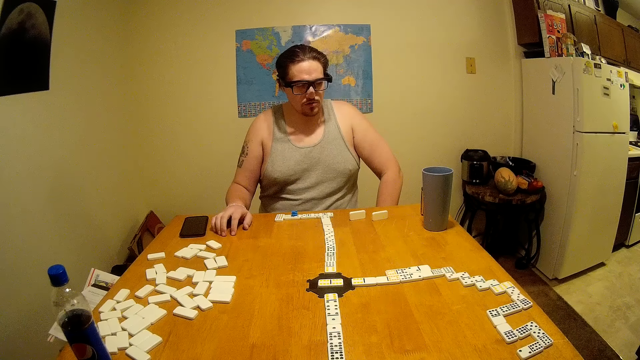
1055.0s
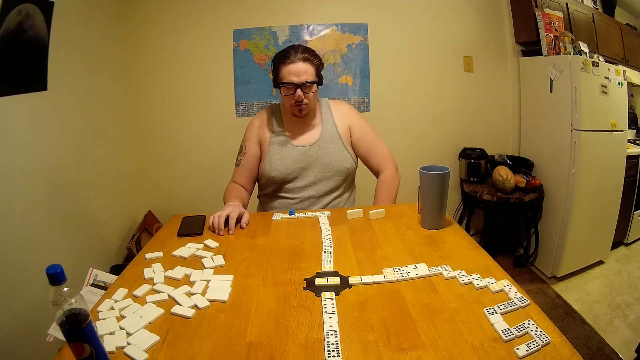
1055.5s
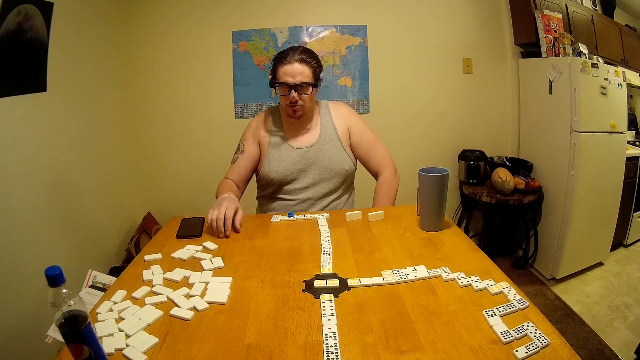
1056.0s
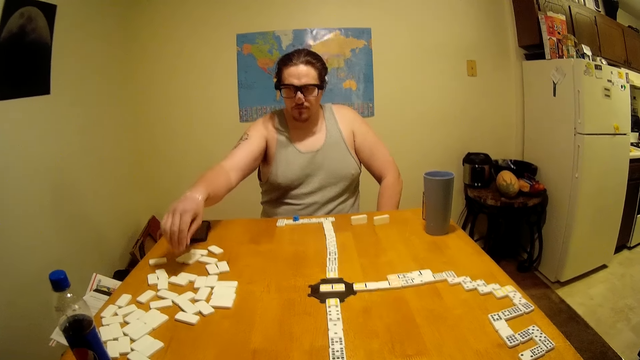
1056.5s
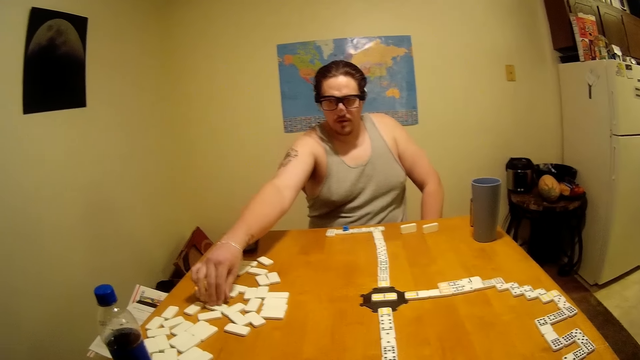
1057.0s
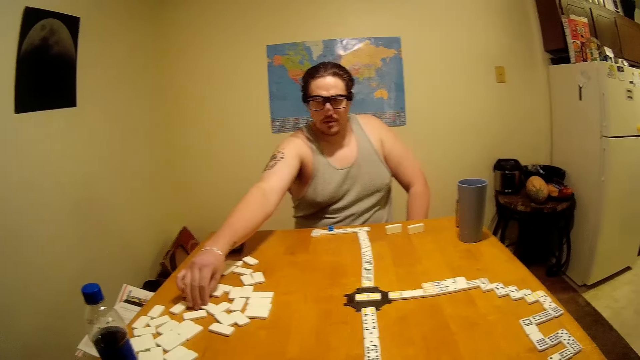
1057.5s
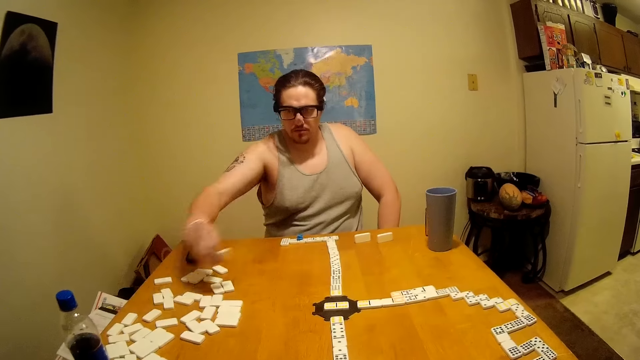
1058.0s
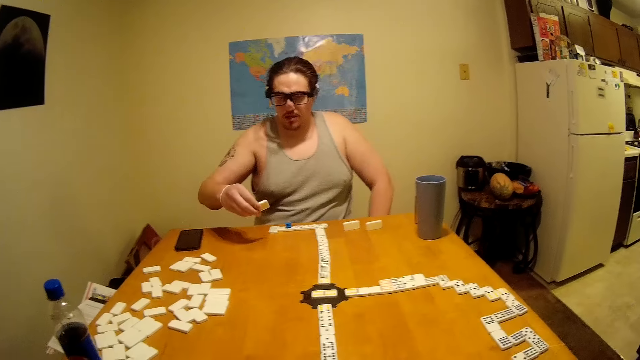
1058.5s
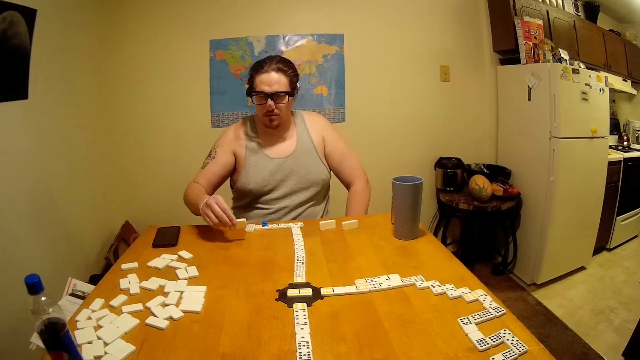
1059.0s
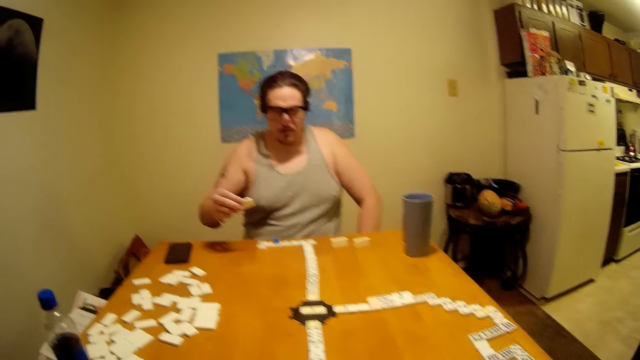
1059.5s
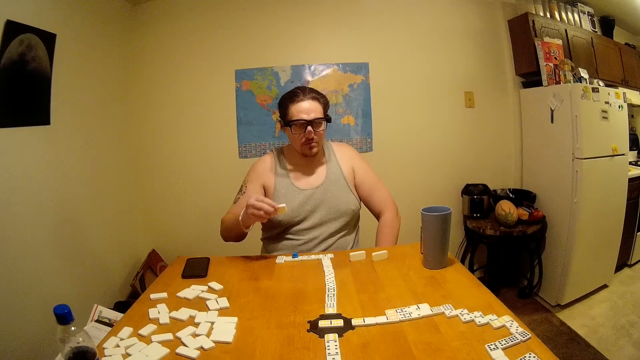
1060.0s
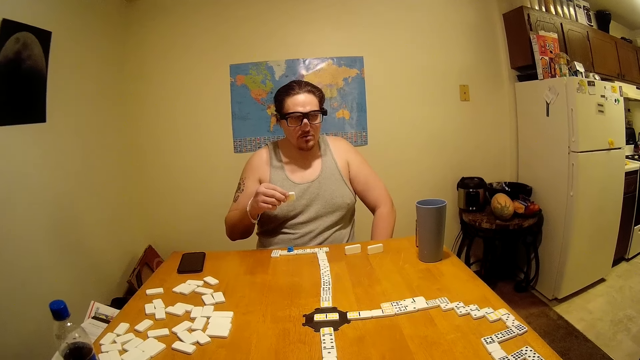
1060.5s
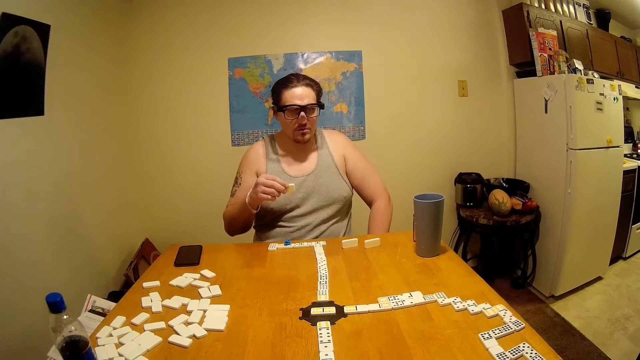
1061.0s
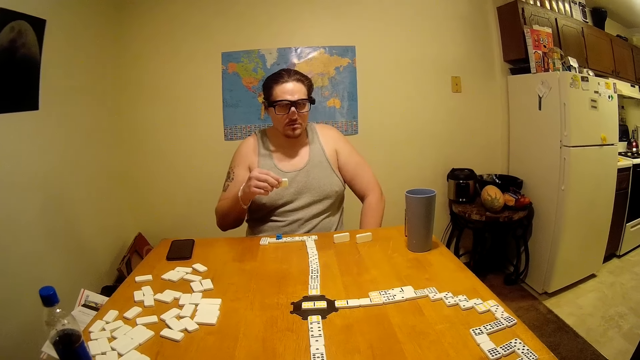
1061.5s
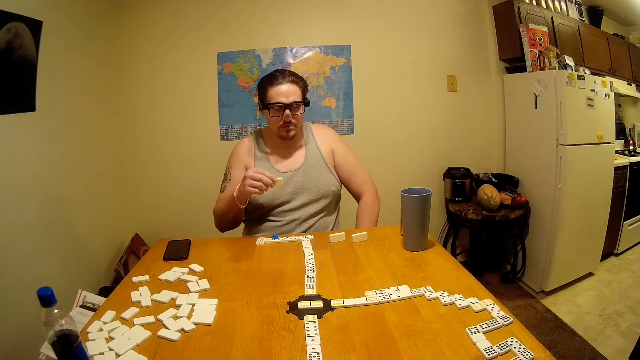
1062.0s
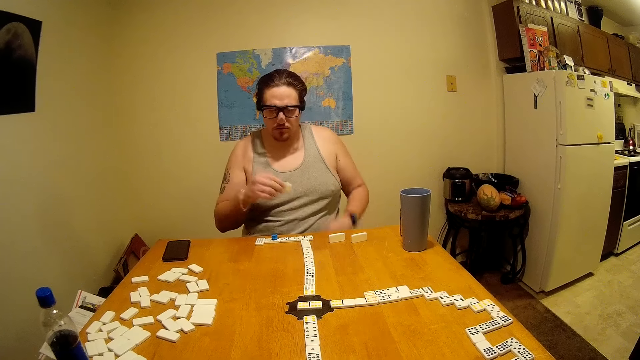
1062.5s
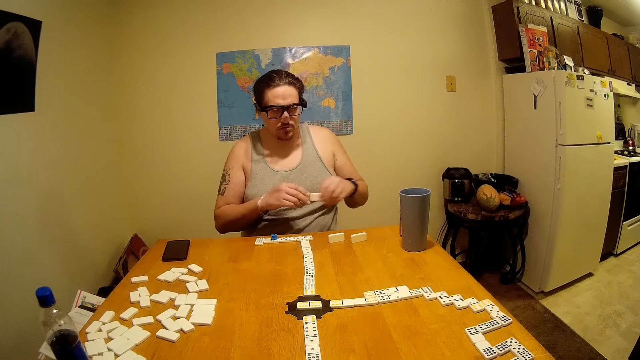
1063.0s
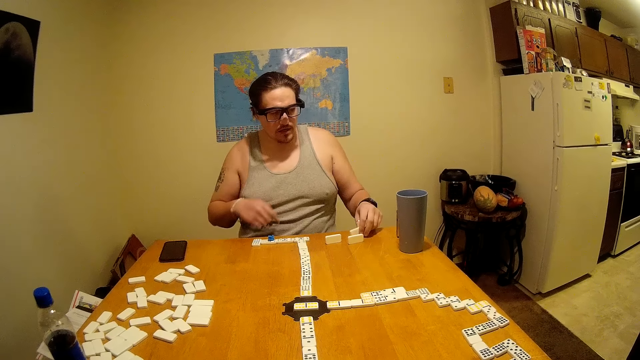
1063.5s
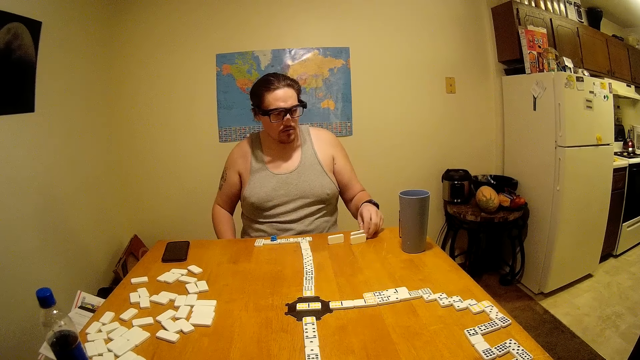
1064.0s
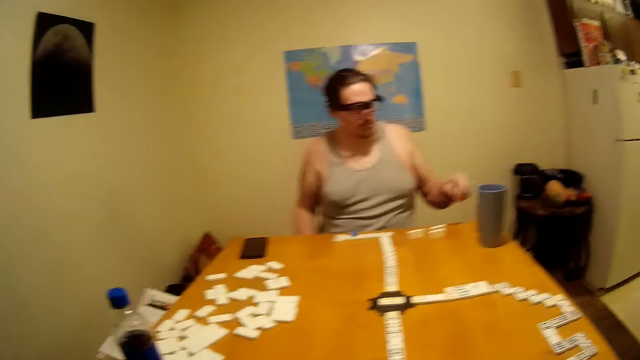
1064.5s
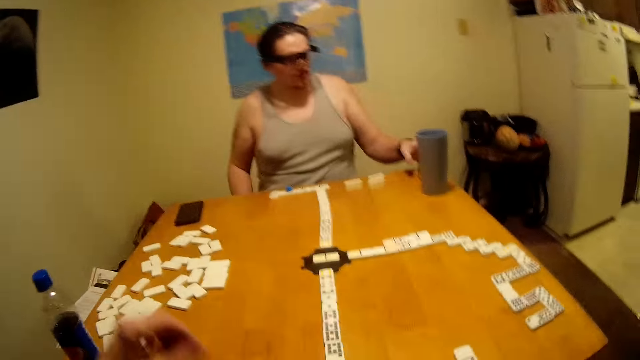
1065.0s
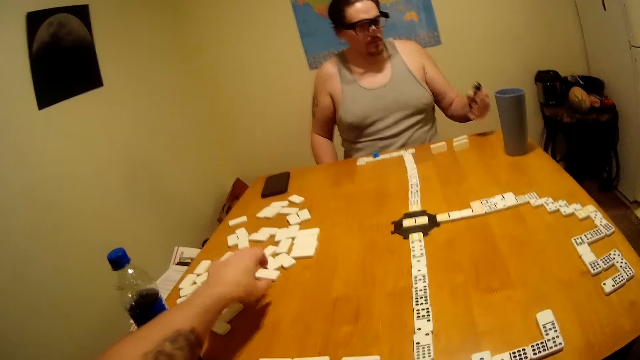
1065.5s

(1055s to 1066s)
A man dances. The man holds a domino. The man puts the domino on the table.

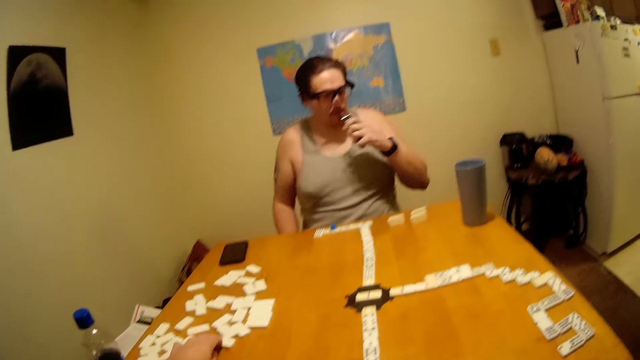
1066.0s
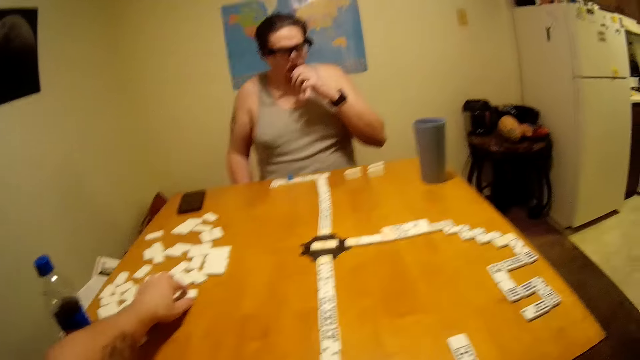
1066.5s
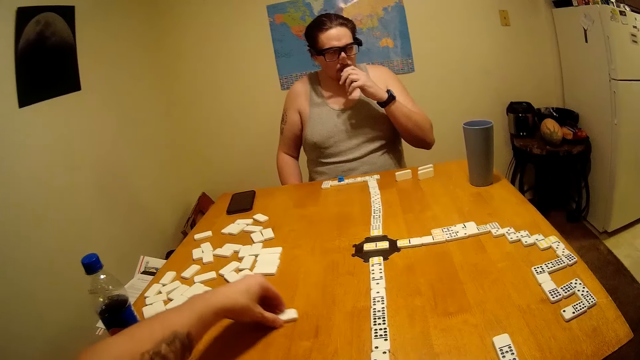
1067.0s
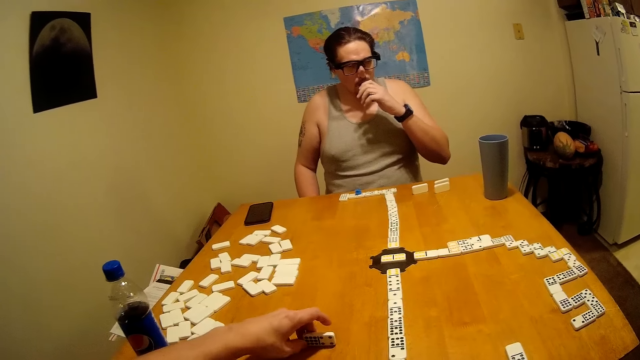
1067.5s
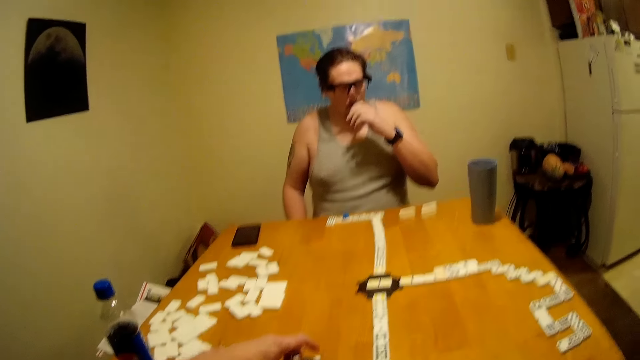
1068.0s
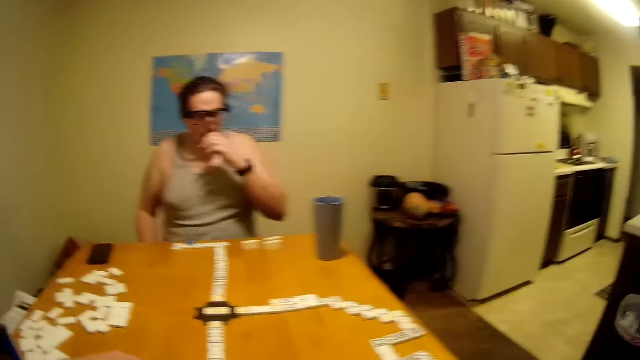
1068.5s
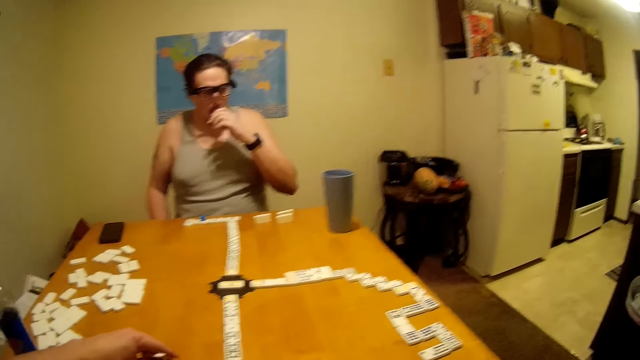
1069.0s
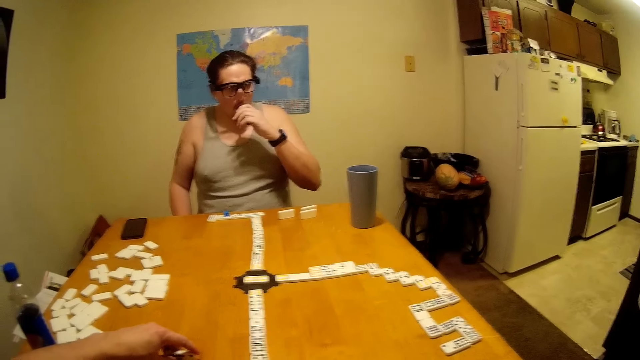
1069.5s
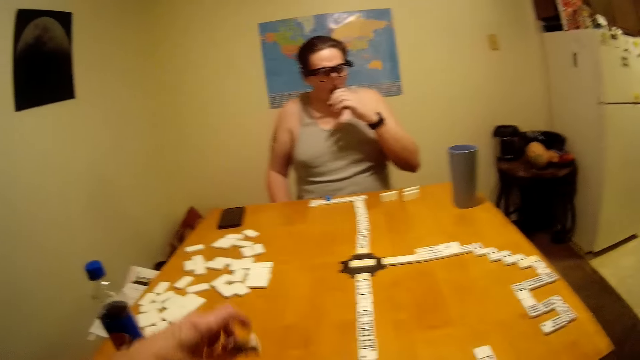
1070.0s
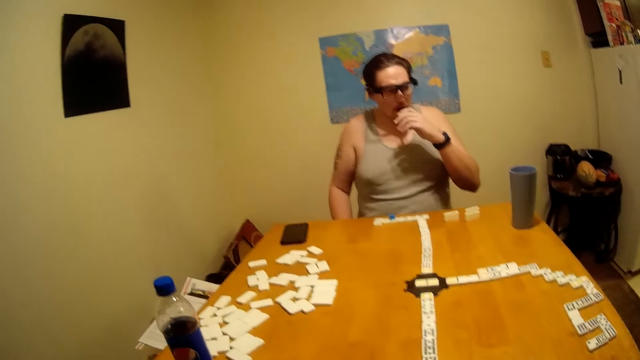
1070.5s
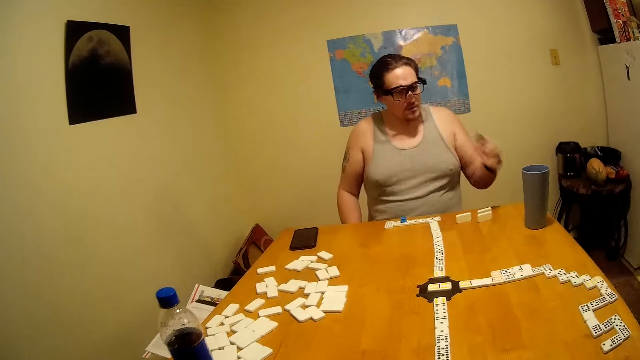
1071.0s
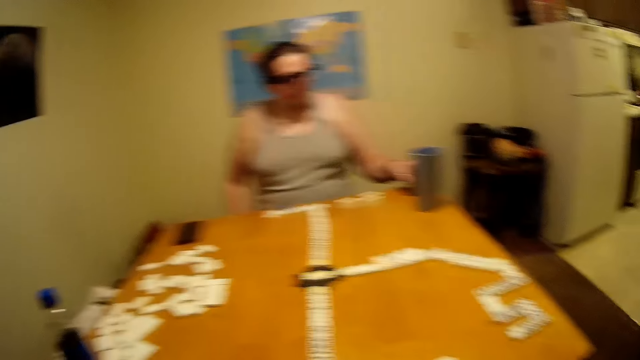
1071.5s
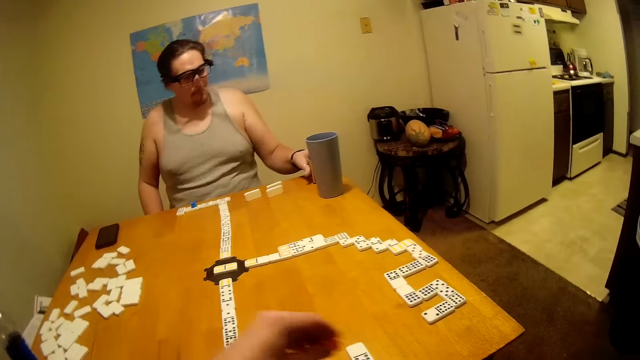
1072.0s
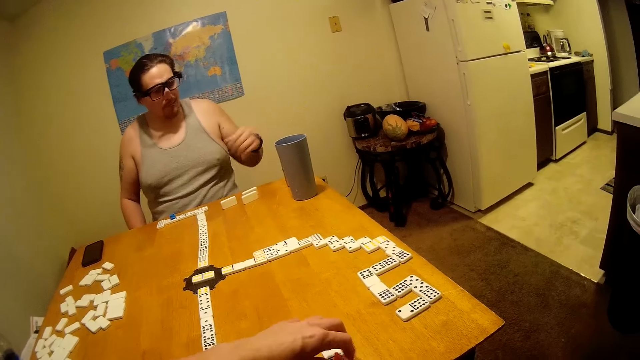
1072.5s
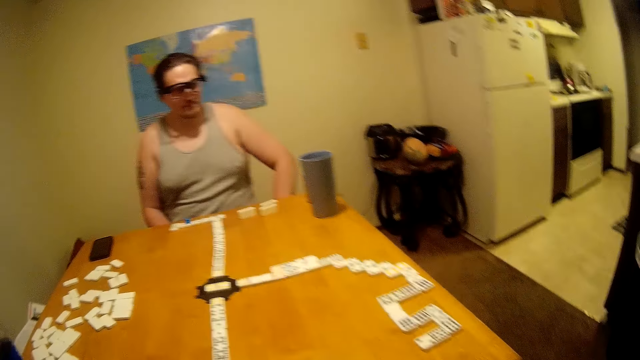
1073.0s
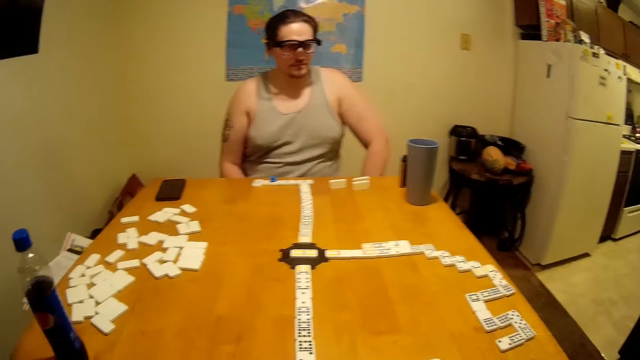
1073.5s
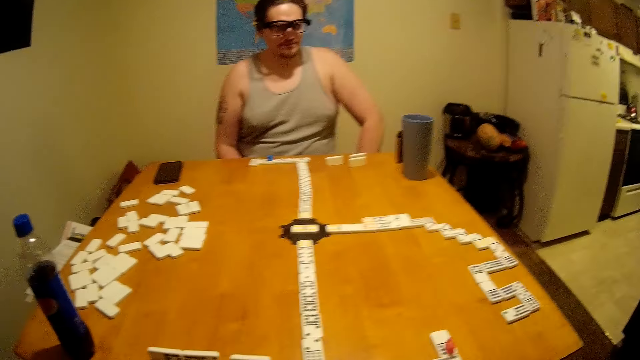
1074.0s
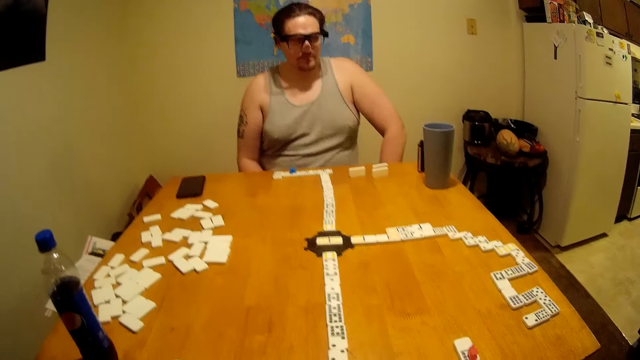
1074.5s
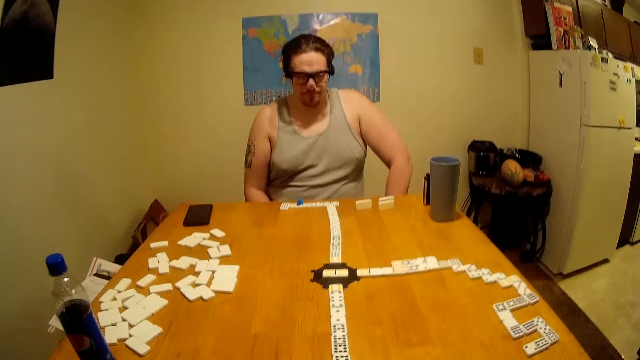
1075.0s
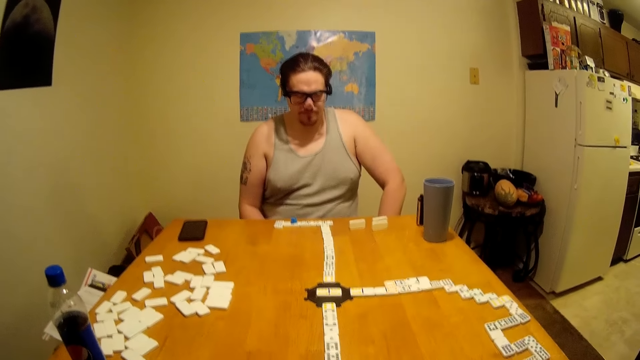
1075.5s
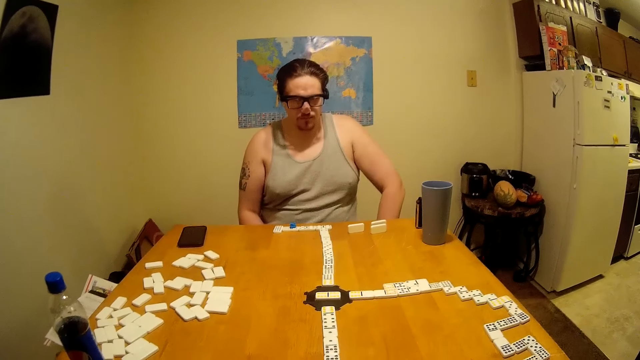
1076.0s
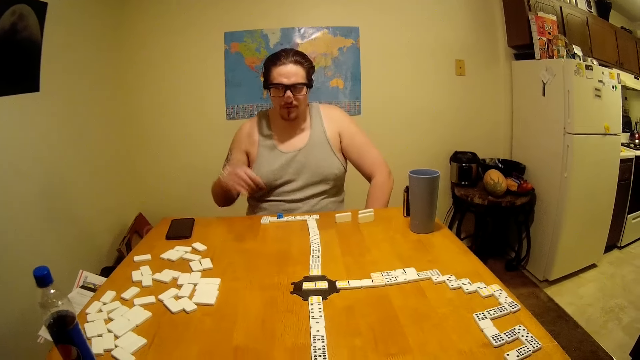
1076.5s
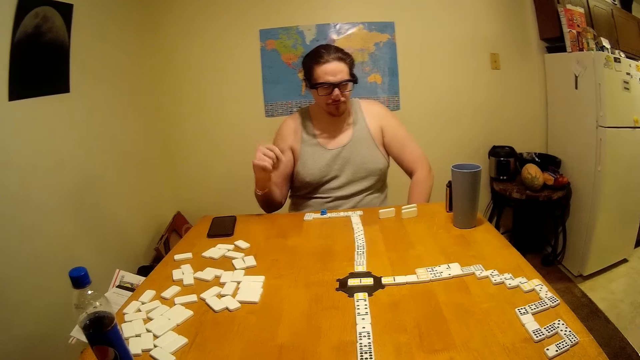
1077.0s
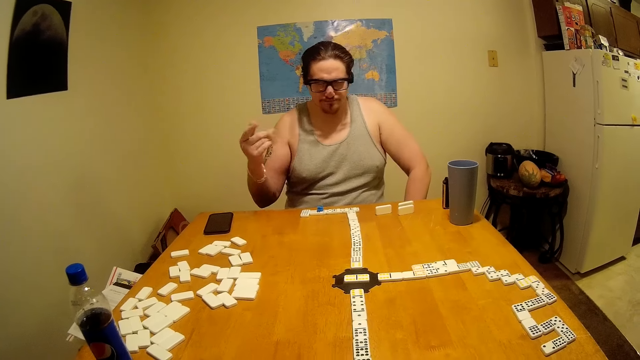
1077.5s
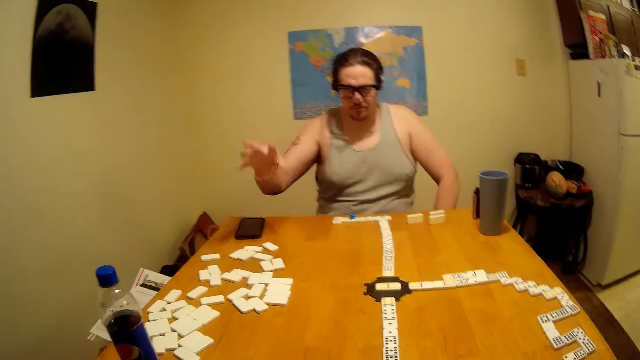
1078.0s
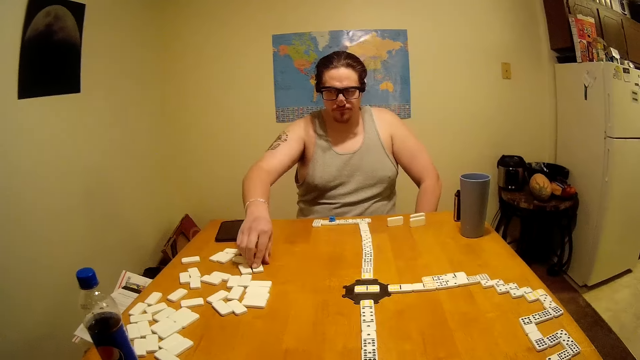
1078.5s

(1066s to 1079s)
The camera wearer picks up the domino. A man sniffs something. The camera wearer joins the domino. The man puts something on the table. The camera wearer joins the domino. The man shakes a hand.
